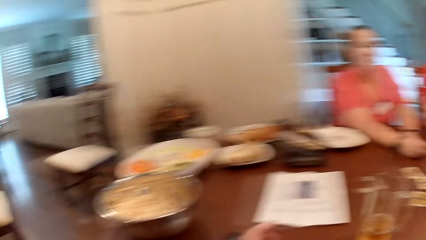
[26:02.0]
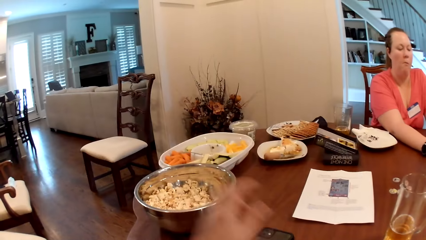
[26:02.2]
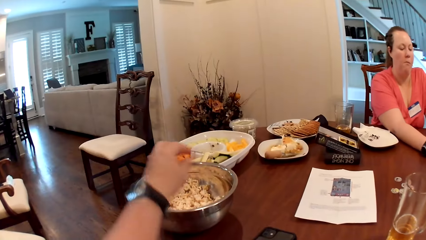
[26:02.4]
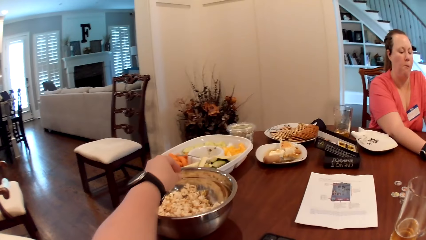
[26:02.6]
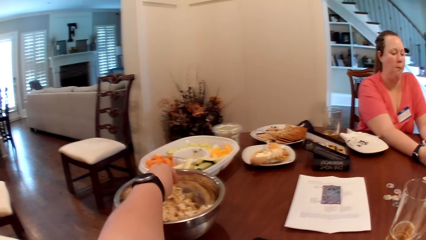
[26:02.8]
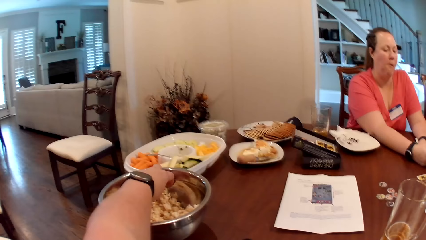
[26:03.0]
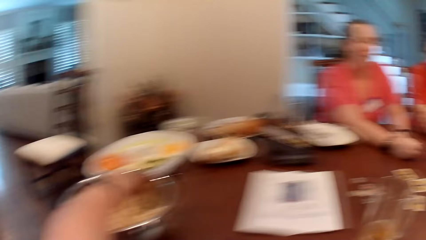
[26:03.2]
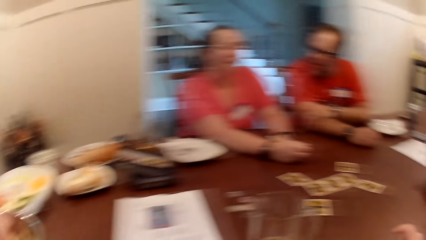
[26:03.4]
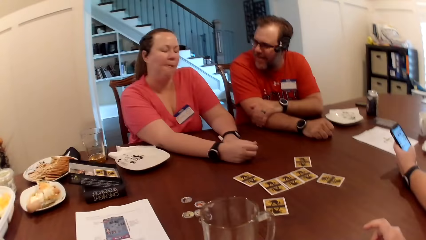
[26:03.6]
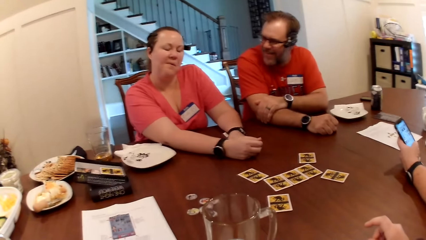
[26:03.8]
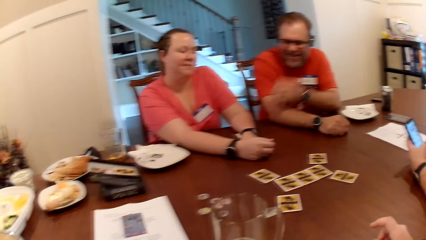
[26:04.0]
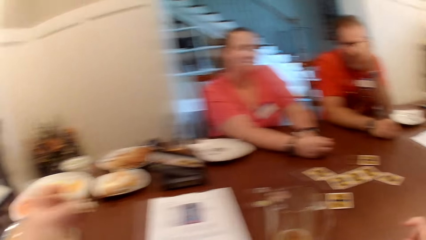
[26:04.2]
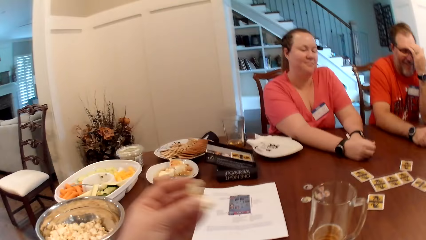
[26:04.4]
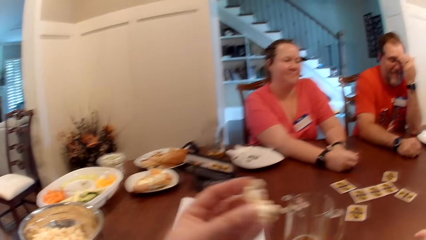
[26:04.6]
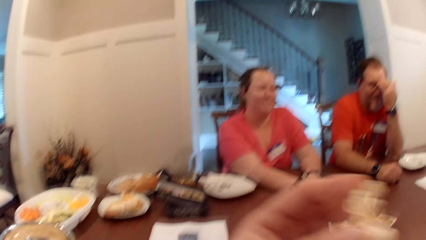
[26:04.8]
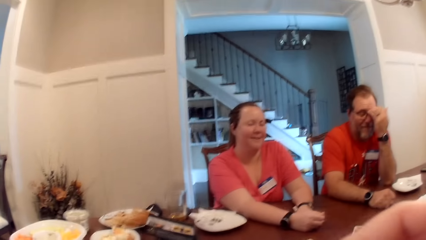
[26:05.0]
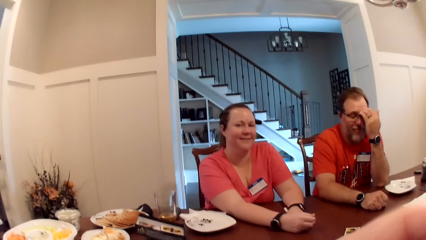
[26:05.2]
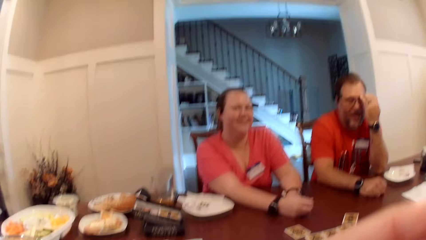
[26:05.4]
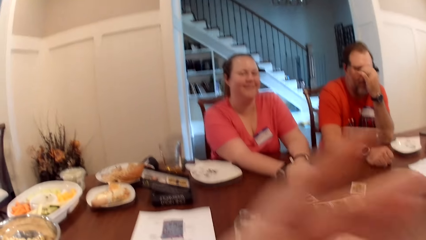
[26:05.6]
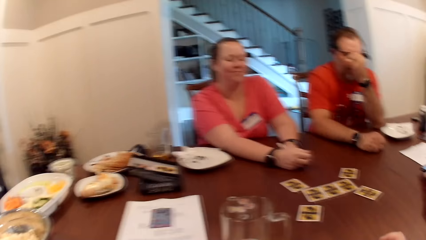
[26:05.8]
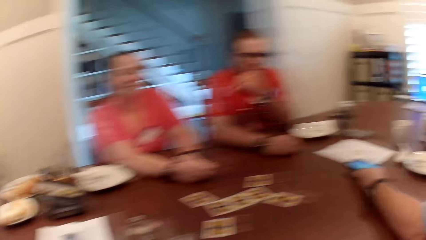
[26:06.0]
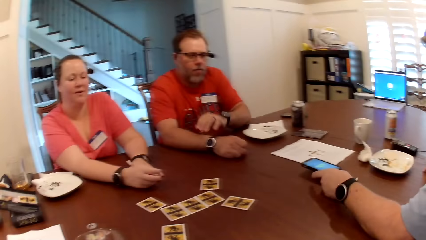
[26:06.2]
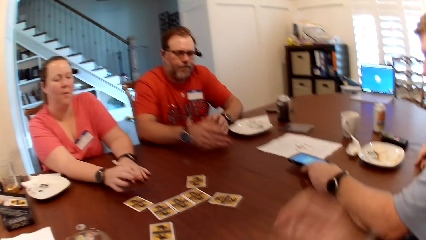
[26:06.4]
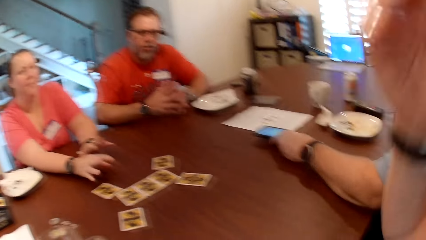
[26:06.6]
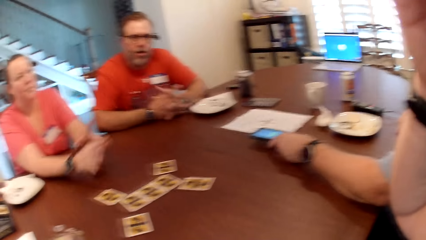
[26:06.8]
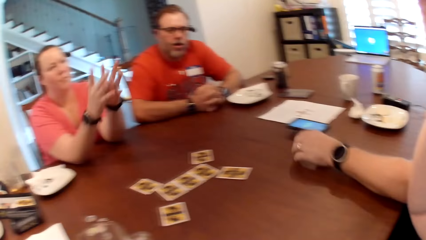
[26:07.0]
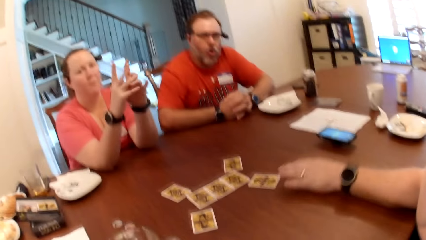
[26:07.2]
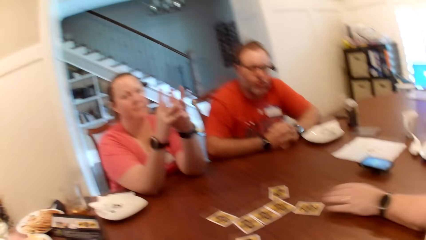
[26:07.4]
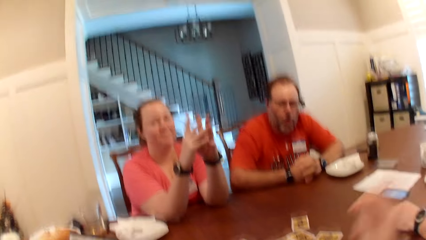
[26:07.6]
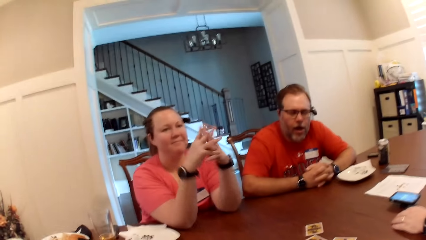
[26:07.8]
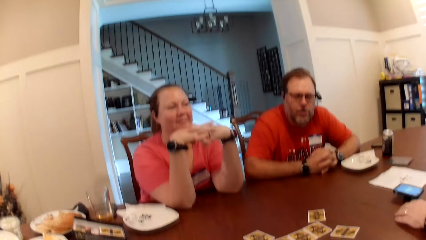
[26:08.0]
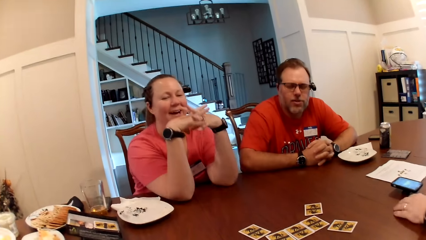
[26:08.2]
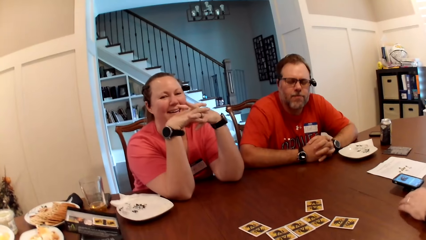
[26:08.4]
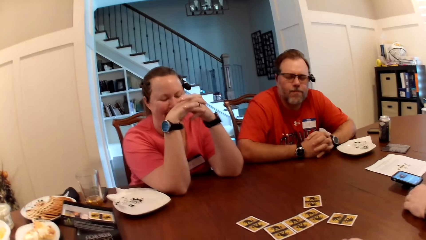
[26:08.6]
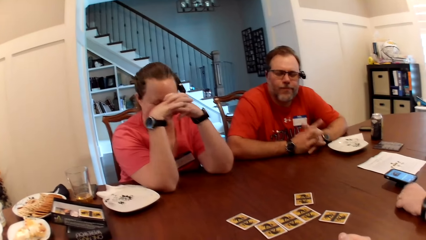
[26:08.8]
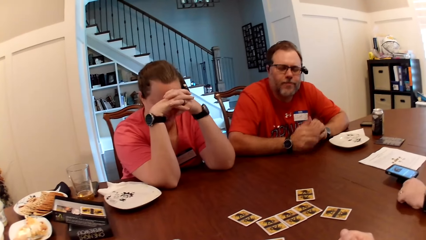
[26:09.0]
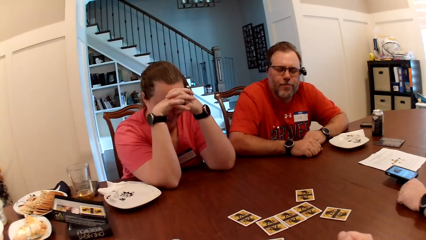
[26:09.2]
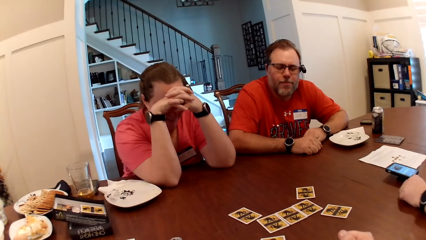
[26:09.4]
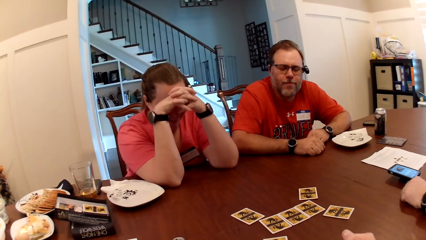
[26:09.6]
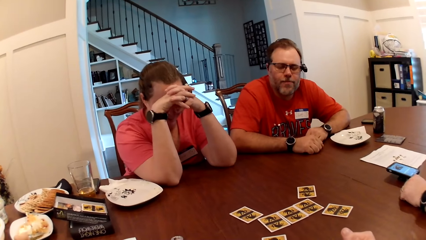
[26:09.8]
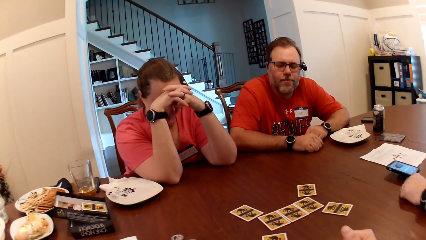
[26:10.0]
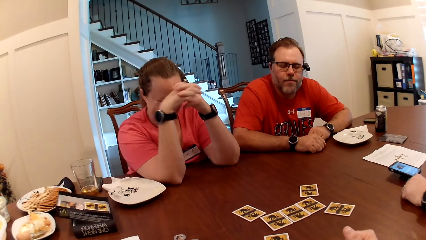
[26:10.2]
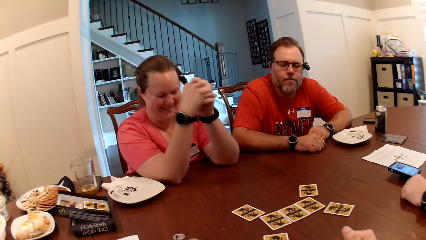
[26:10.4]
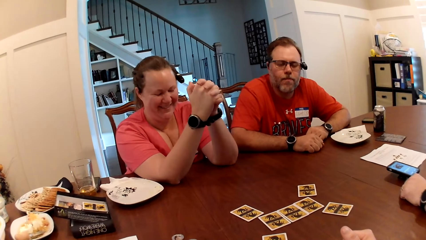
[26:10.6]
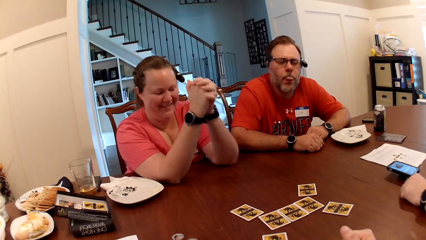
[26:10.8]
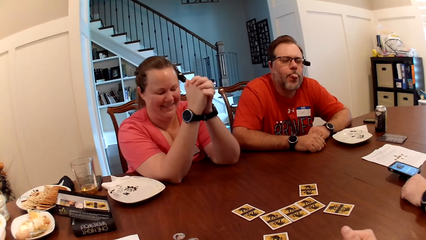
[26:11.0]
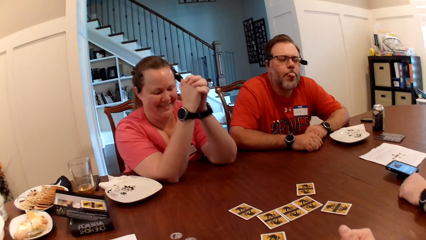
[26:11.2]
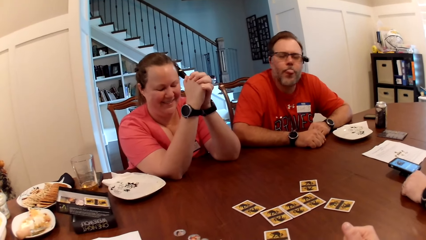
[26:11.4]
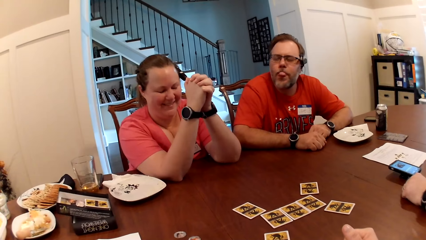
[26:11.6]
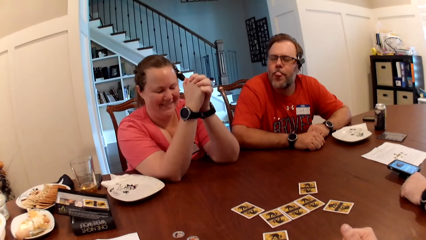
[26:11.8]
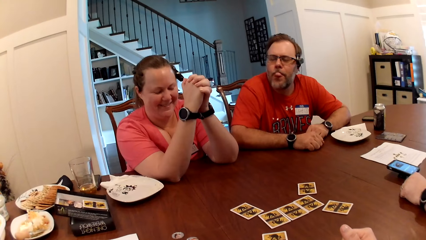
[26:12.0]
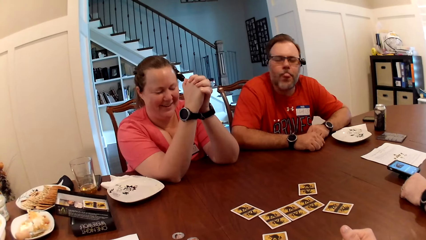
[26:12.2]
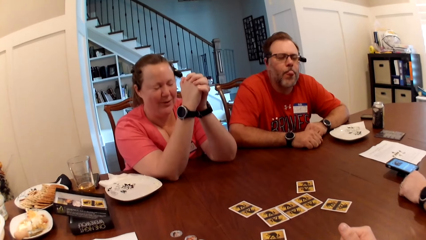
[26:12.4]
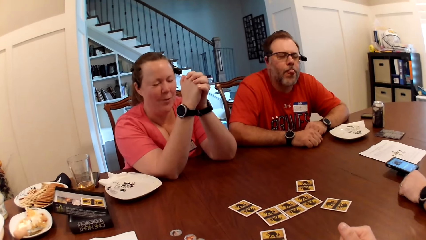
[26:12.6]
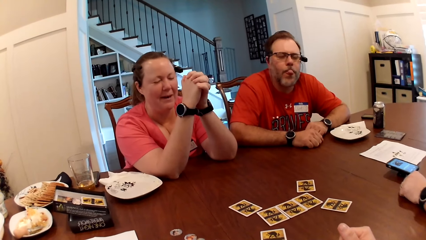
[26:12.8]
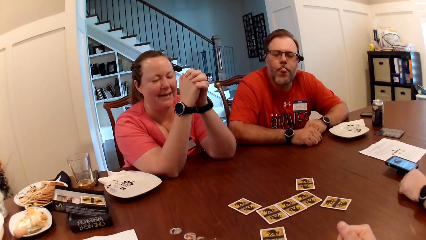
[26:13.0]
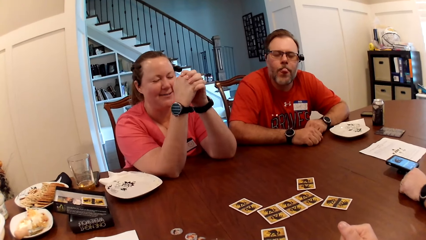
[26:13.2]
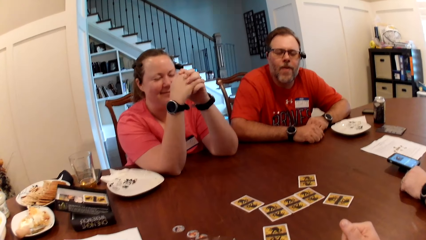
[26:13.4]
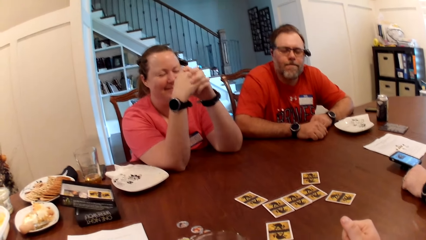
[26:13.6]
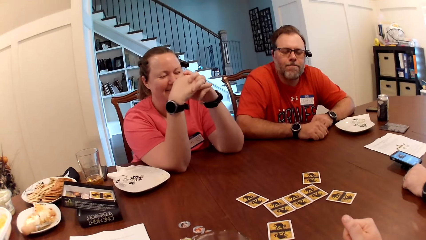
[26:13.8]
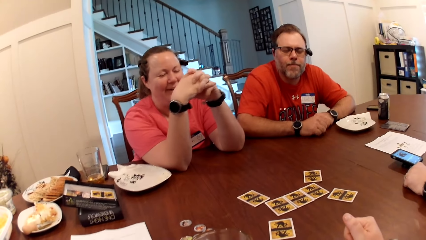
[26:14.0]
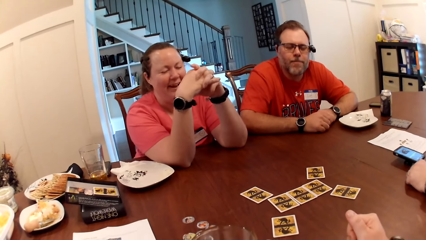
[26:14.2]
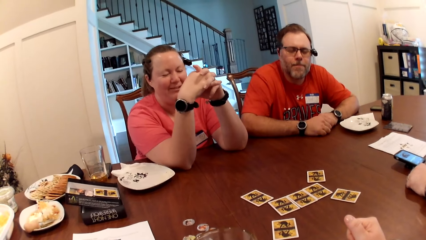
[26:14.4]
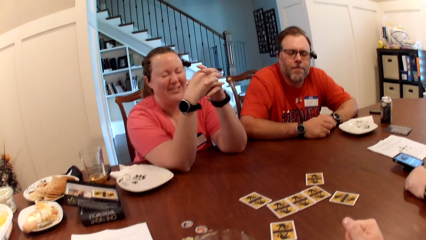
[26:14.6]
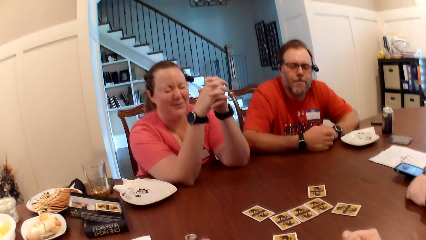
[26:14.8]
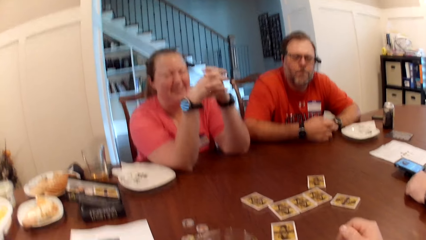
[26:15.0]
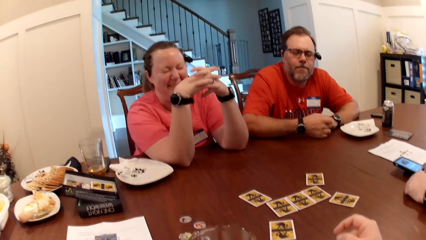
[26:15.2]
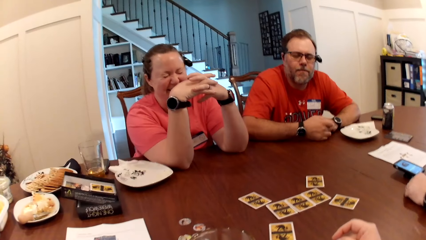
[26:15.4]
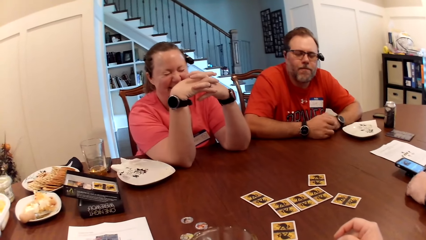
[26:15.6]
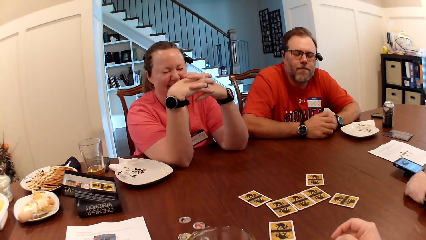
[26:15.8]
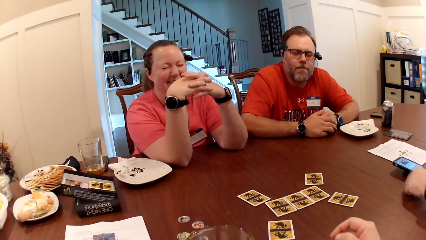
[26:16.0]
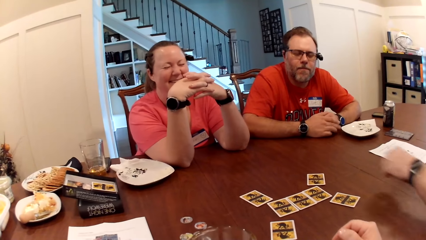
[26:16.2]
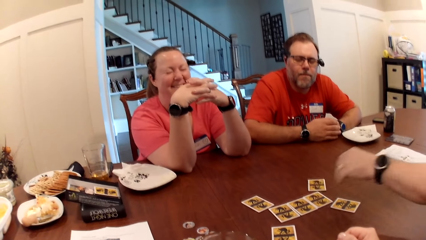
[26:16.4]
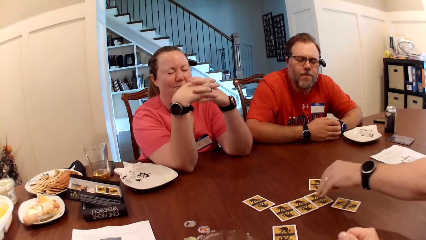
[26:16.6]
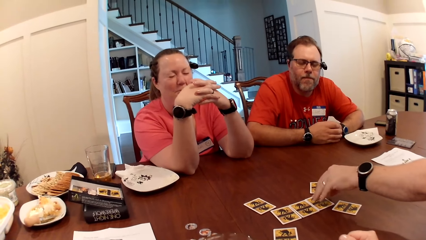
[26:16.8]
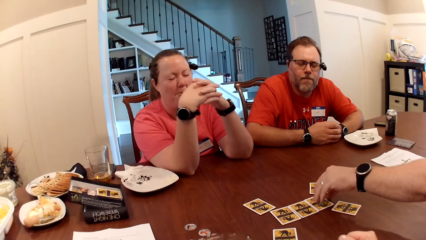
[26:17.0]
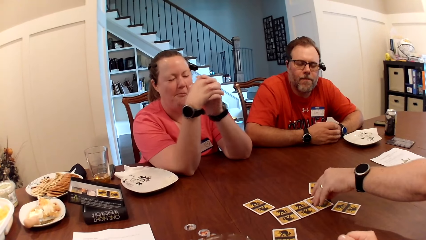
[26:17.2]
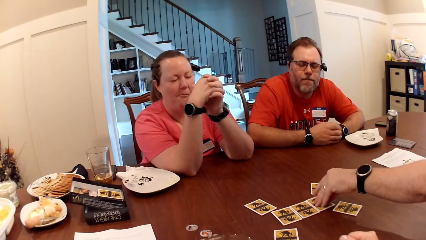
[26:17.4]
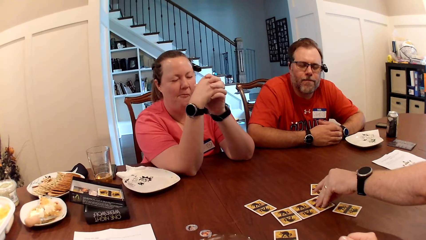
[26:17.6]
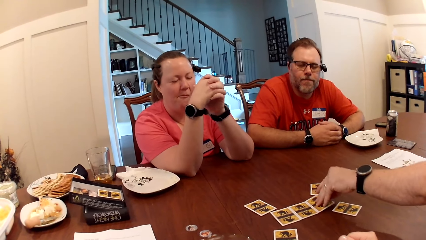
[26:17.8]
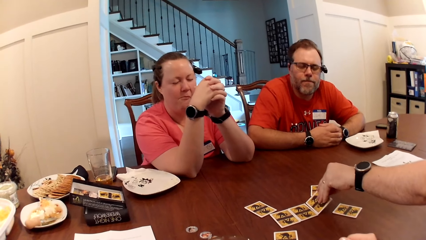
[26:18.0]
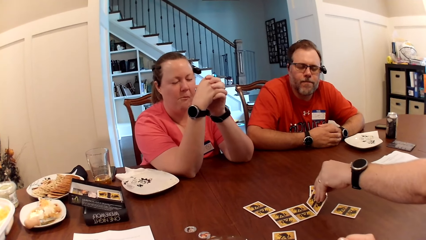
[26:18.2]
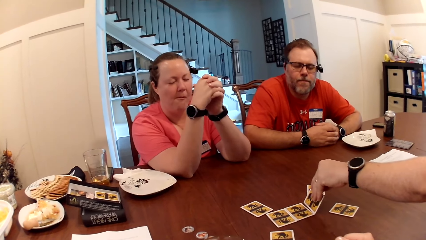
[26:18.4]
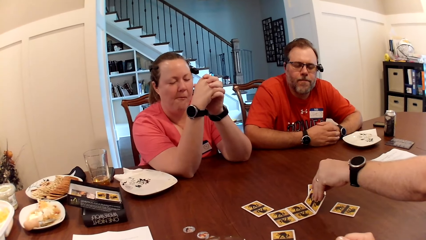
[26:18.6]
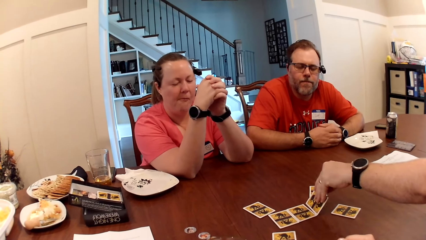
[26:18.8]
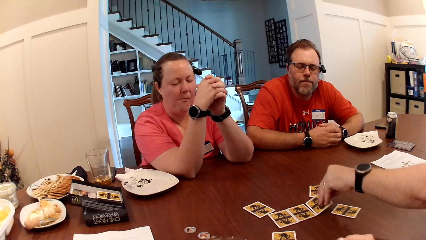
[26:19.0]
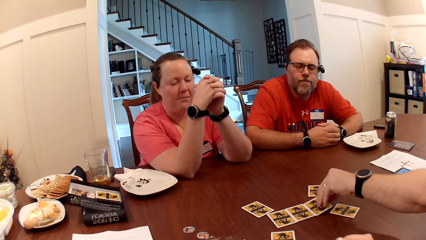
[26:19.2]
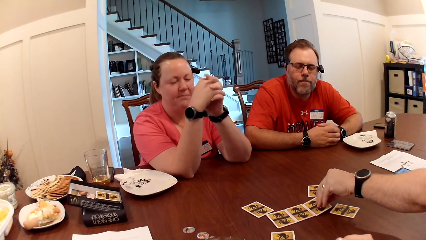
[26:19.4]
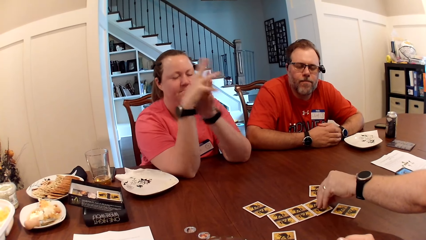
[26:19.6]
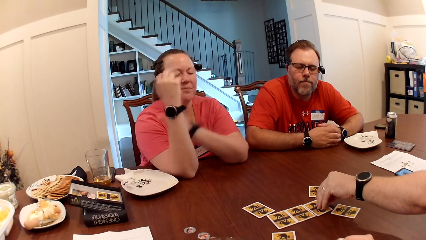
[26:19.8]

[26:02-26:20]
The camera wearer puts her left hand in the bowl of popcorn. She picks some popcorn in the bowl. The man touches his head with his left hand. The camera wearer eats popcorn with her left hand. The man rubs both hands together on the table. The camera wearer wiggles the fingers on both hands together. Another man touches his card on the table with his left hand and drops his left hand on the table. The first man sticks his tongue out at the camera wearer, the other man, and a woman. The other man picks a card on the table with his left hand and drops the card on the table with his left hand.
